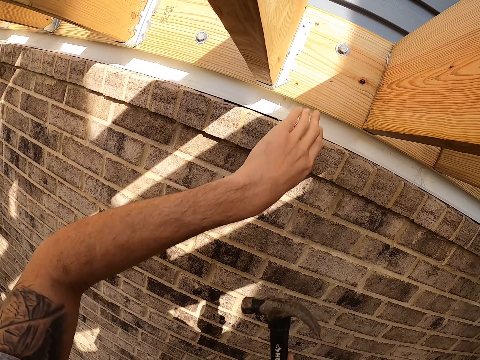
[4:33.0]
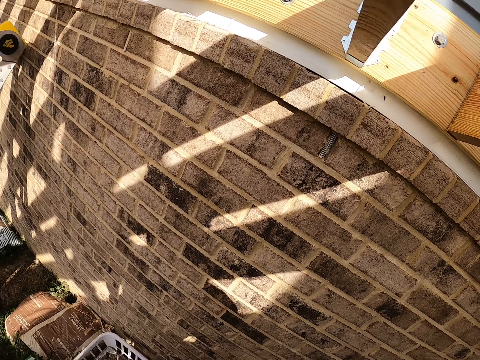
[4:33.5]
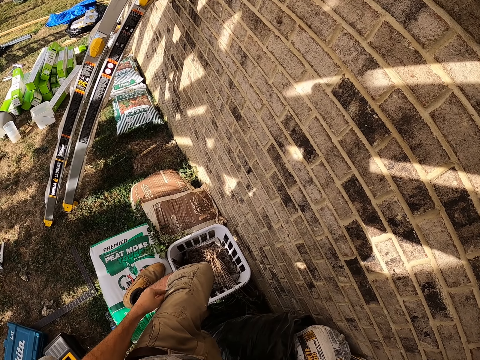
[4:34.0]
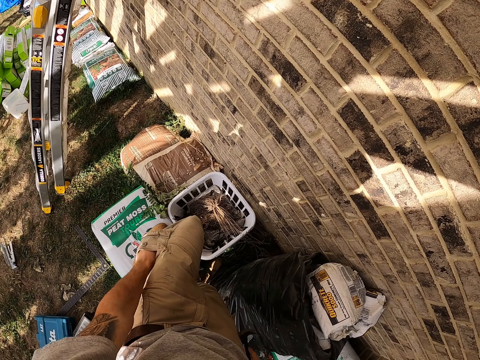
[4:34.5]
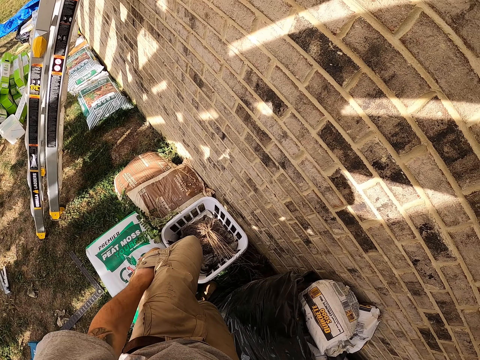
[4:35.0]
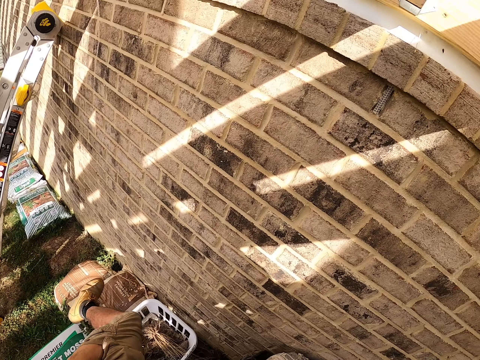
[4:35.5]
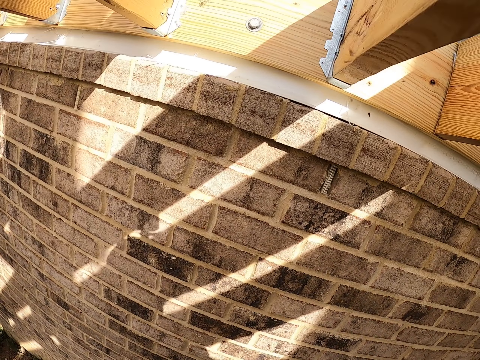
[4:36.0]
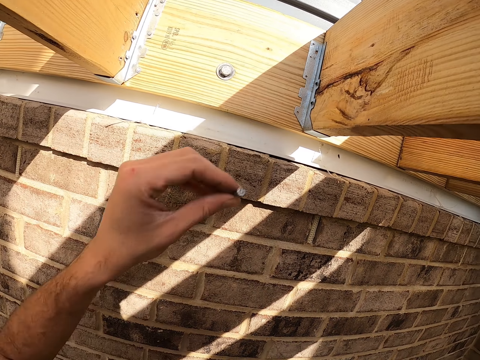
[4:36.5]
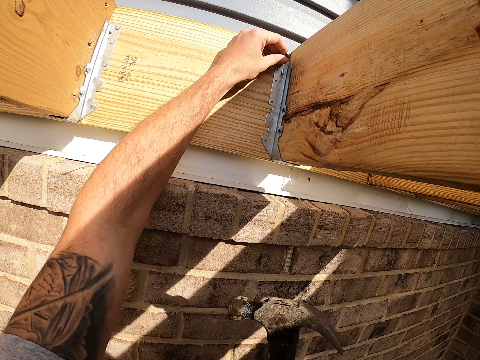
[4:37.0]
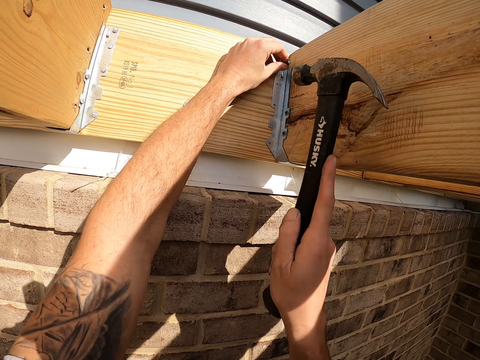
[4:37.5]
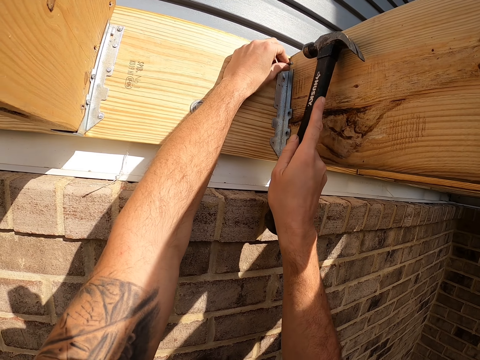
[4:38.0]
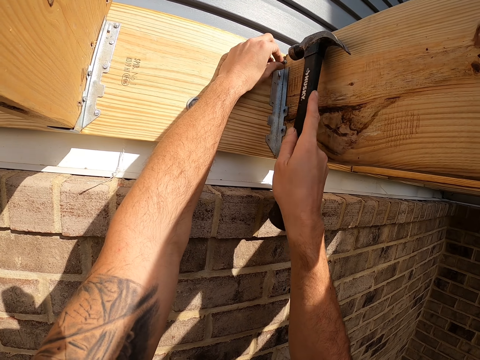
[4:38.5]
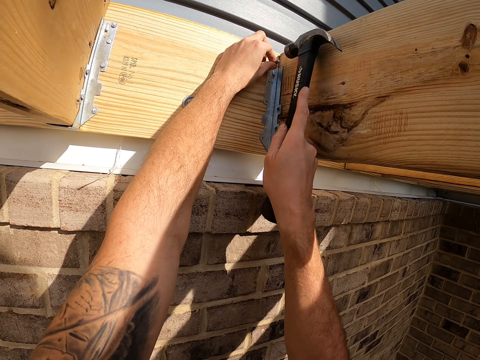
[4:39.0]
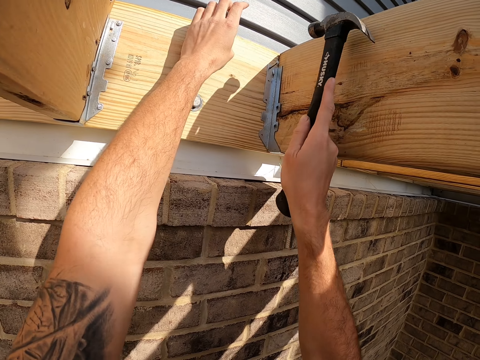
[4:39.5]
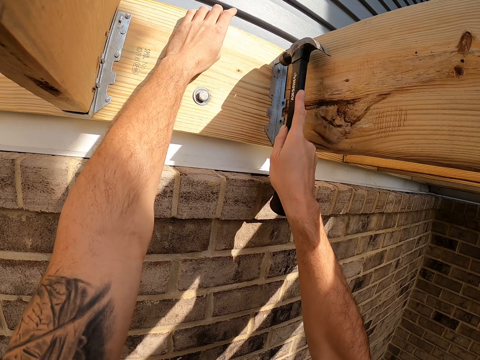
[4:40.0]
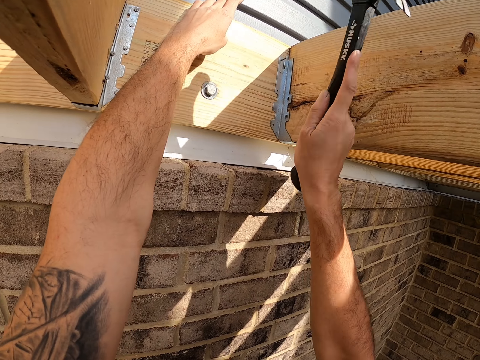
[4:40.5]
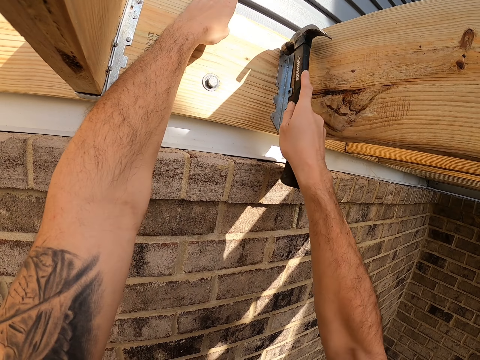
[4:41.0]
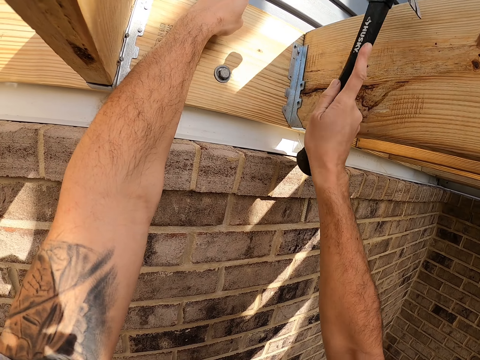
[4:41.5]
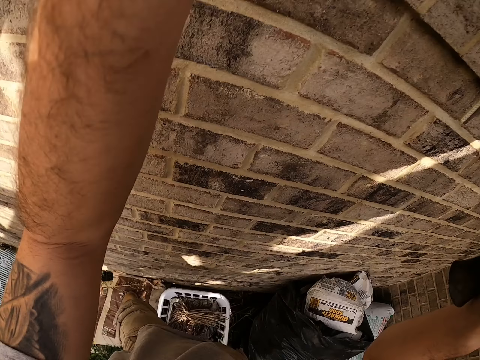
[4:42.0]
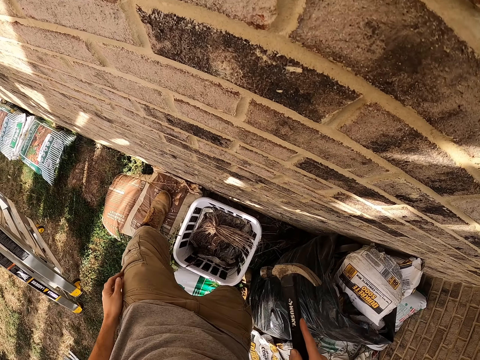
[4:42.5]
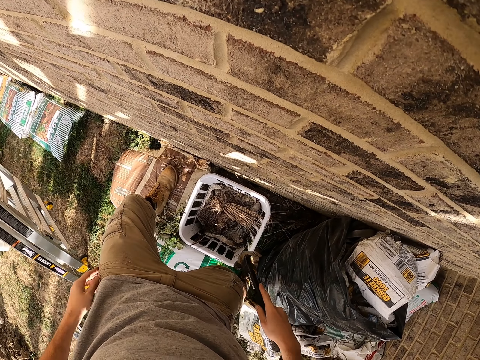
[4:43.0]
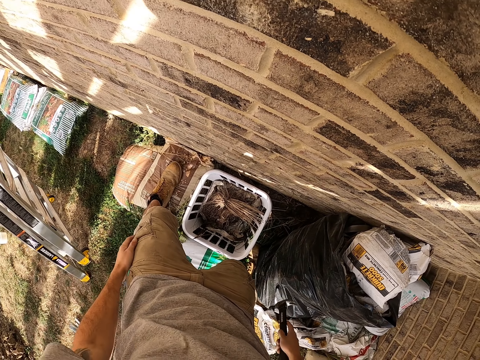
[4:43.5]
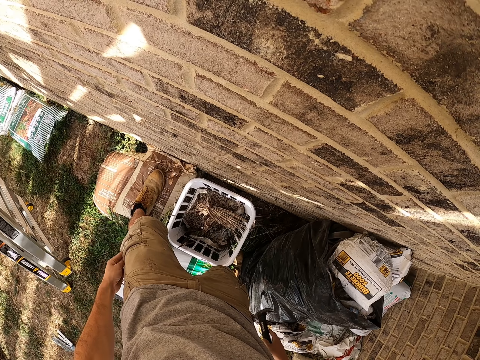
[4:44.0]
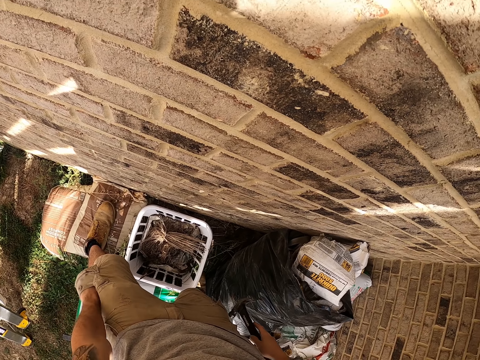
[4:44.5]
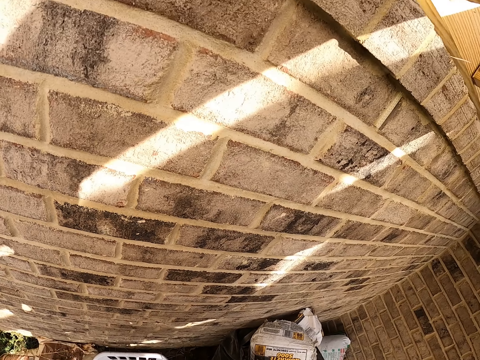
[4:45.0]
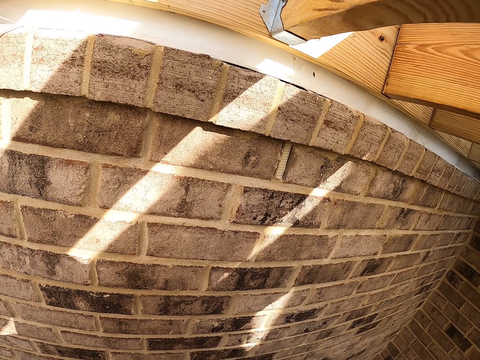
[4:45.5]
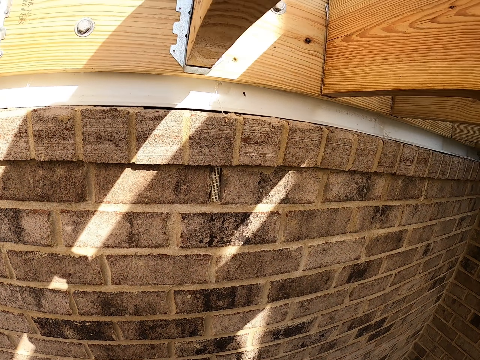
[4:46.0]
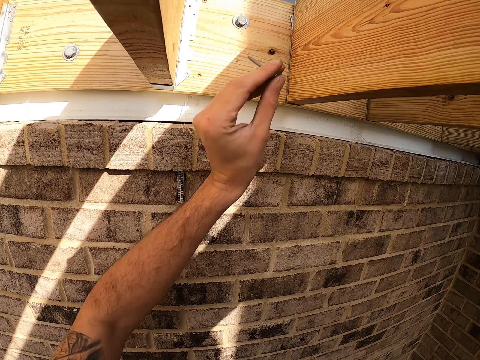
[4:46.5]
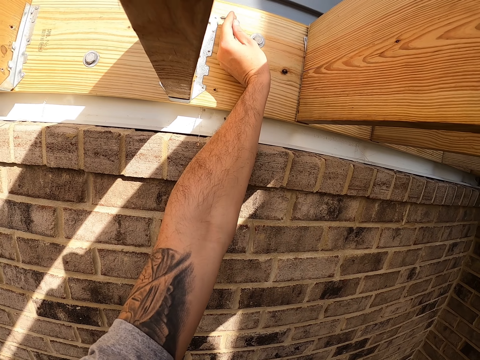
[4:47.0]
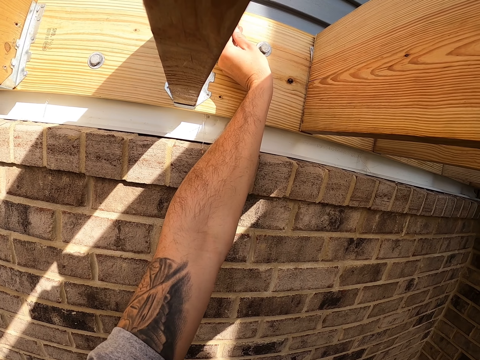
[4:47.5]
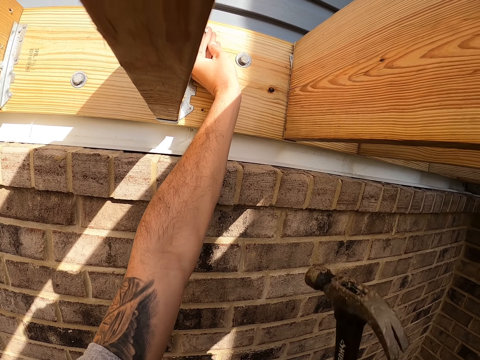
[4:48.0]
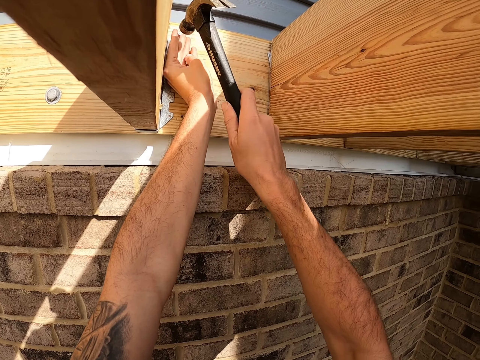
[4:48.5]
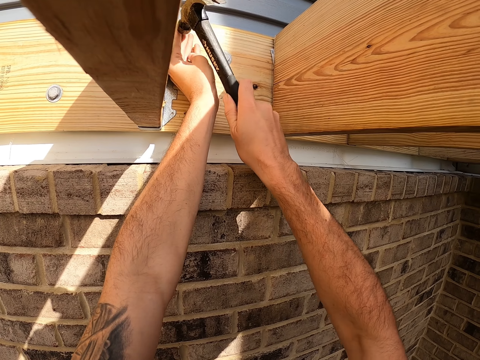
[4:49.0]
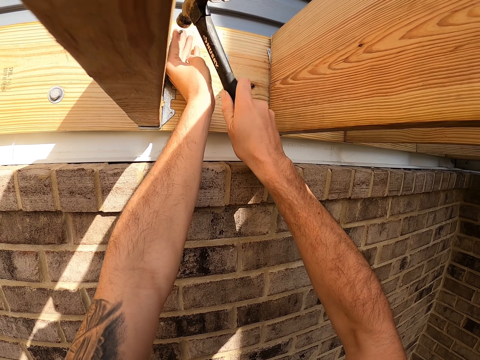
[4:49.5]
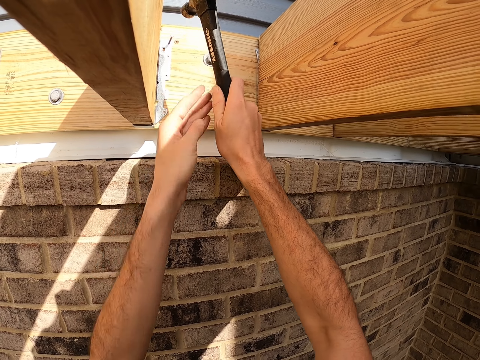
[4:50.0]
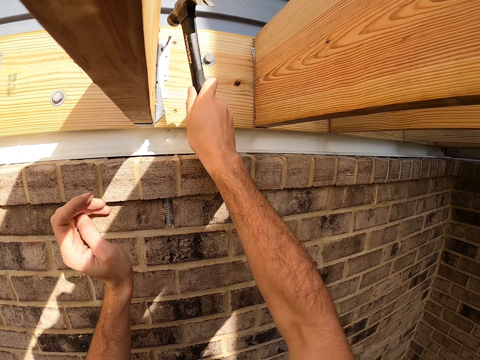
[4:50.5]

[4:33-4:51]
The camera wearer removes the hammer from something. He removes iron nails from his pocket. He places an iron nail on the wood. He hits the iron nail. He removes iron nails from his pocket. He puts a nail on the hurricane tie bracket or a timber. He hits the nail with the hammer.

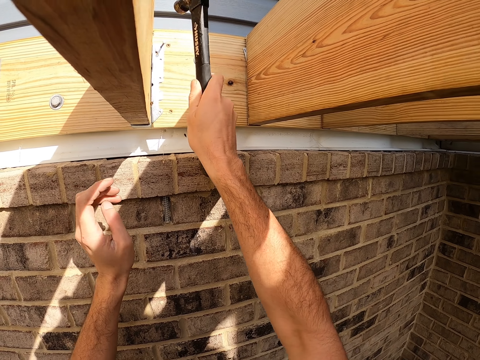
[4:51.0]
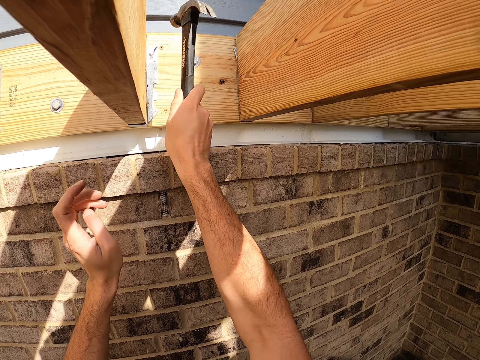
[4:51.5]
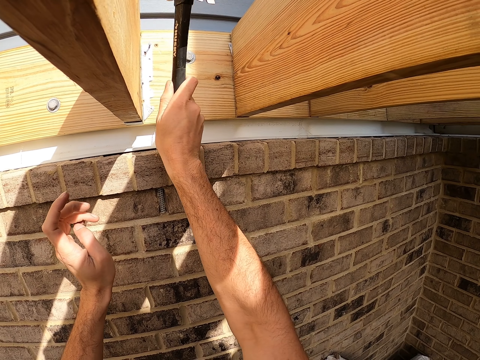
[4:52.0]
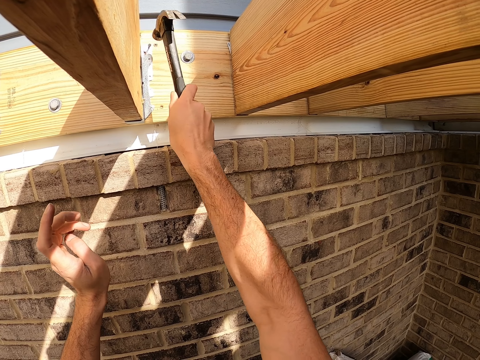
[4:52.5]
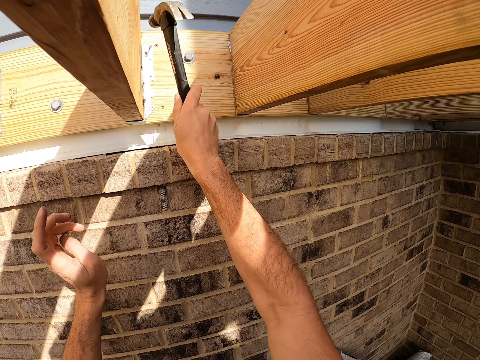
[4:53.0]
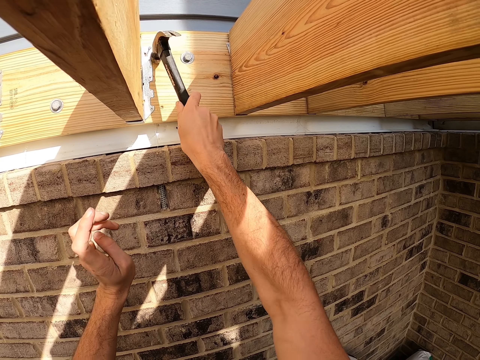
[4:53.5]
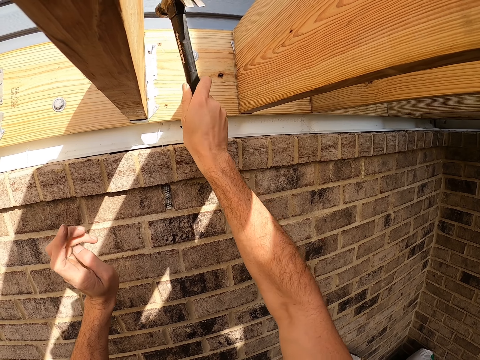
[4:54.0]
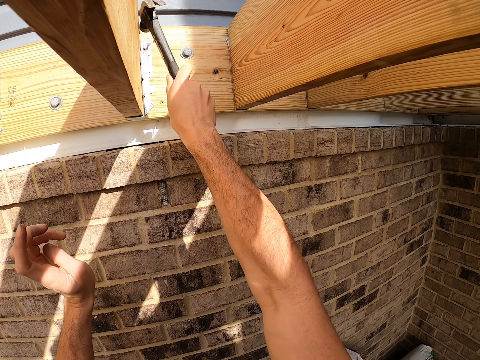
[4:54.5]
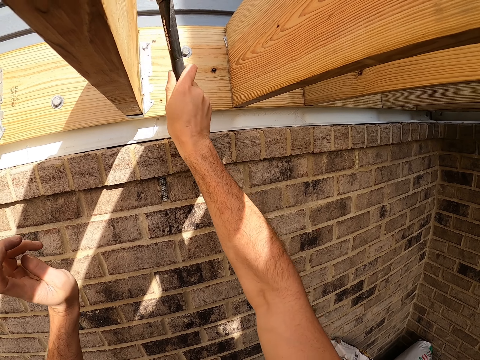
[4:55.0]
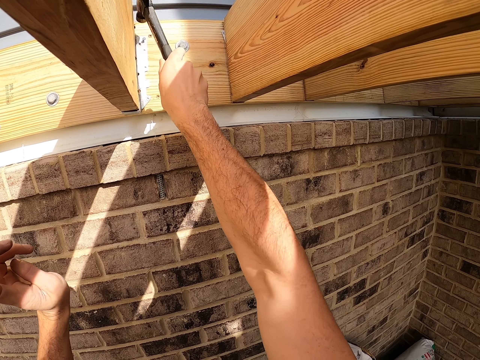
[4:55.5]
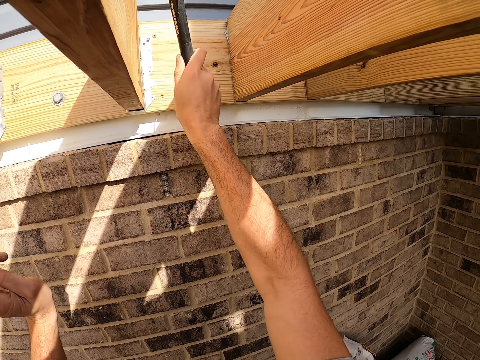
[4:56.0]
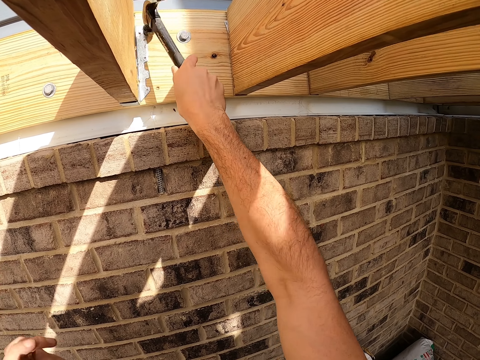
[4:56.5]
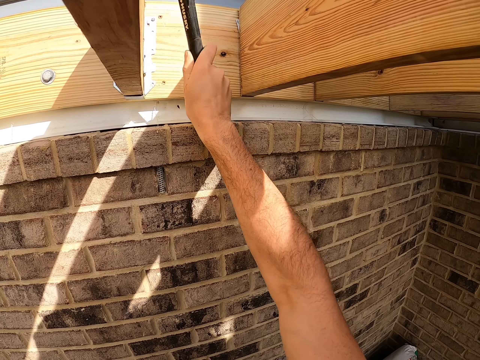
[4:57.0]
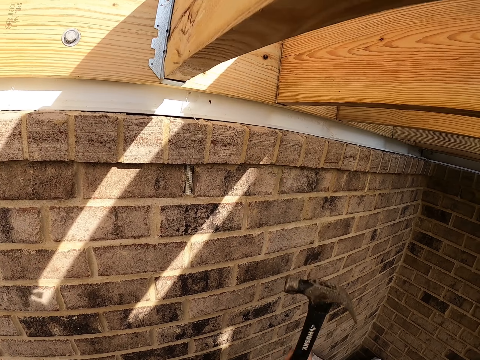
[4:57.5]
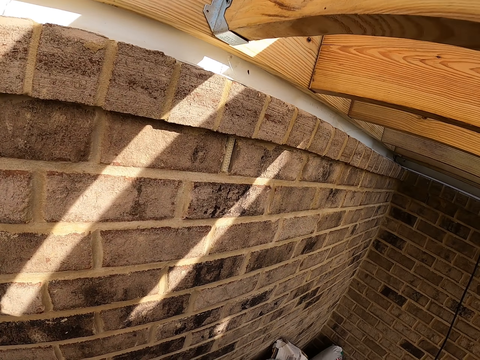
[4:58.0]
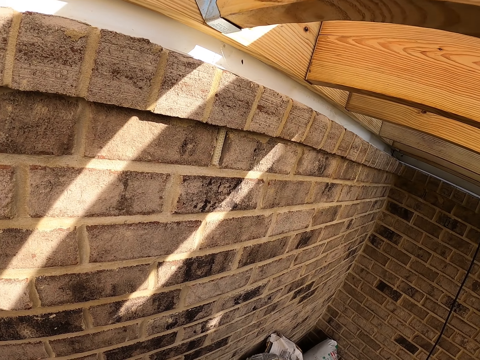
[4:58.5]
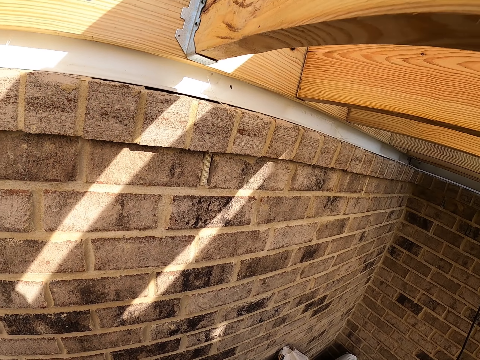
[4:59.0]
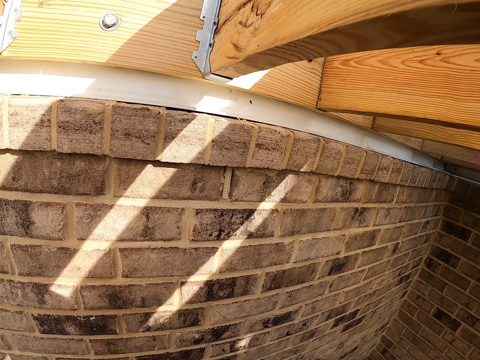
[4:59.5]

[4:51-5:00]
The camera wearer looks around the building.
